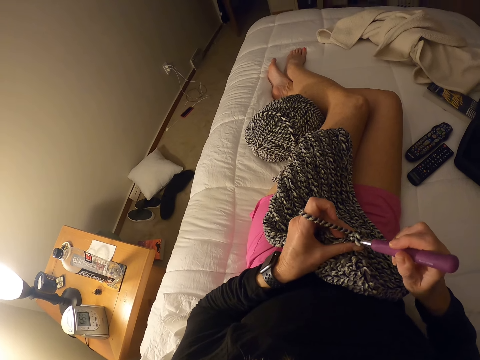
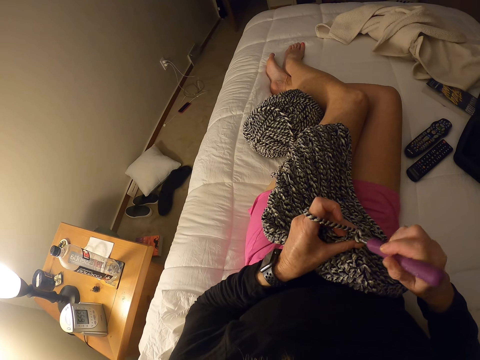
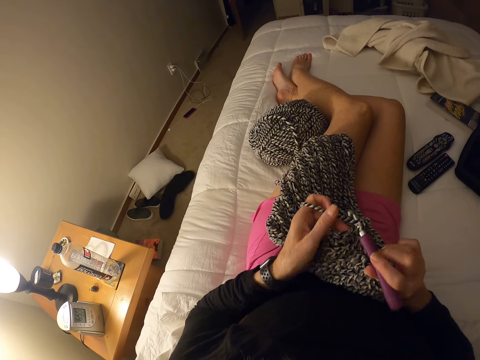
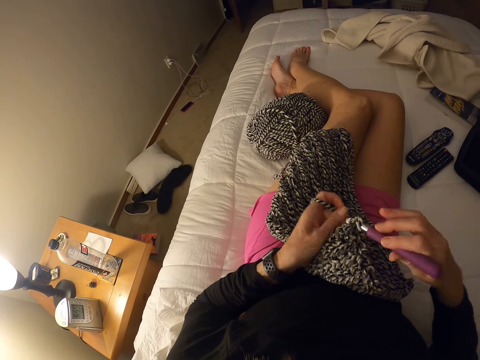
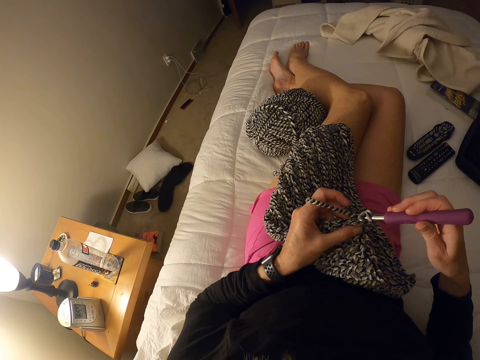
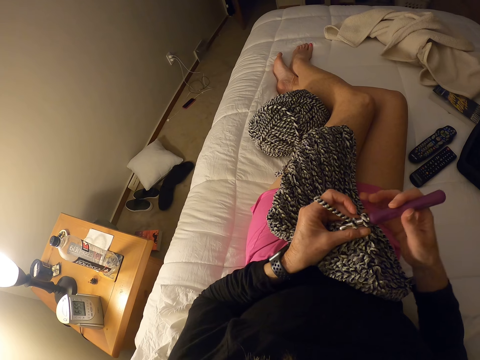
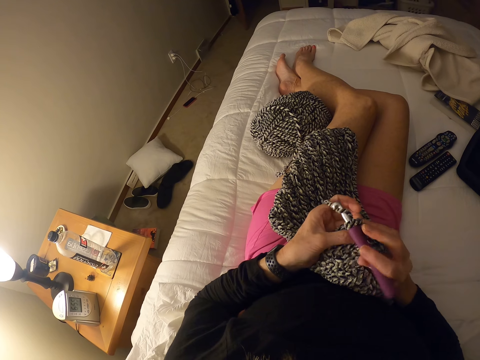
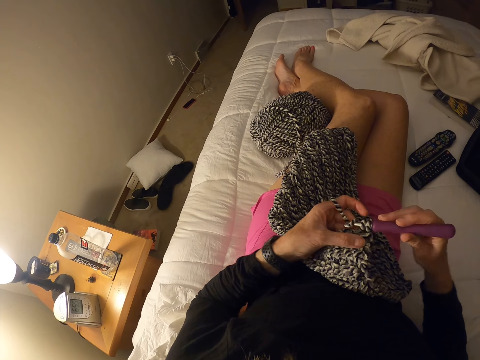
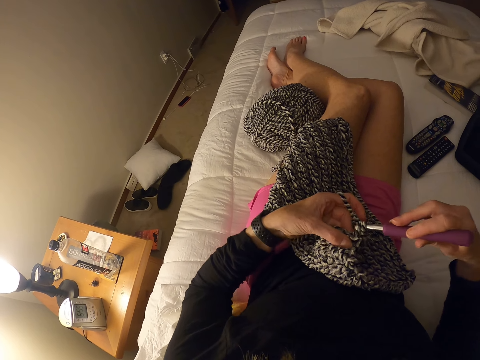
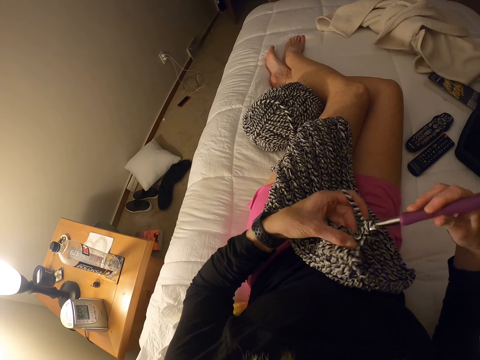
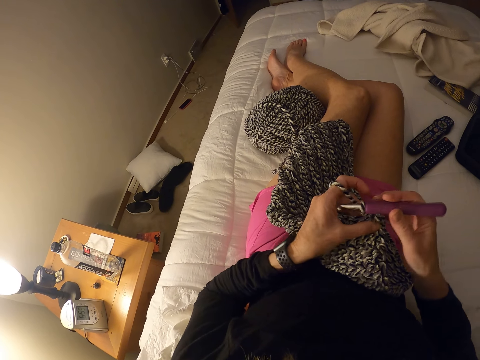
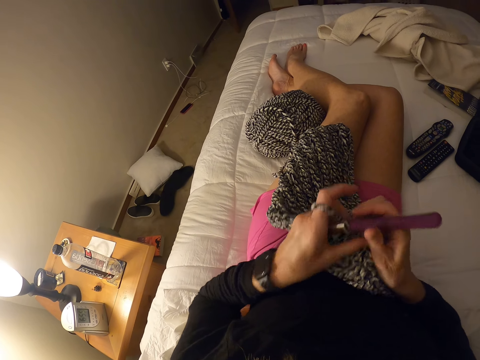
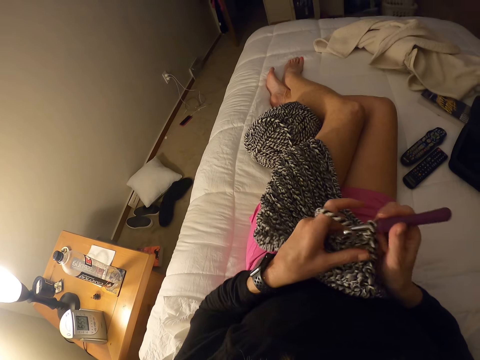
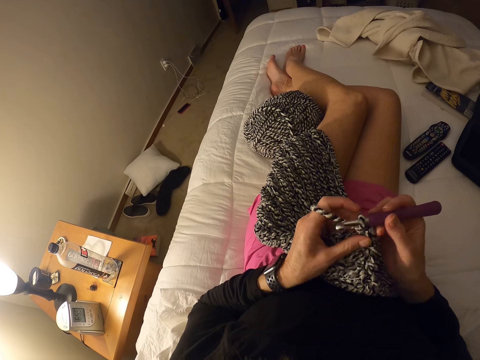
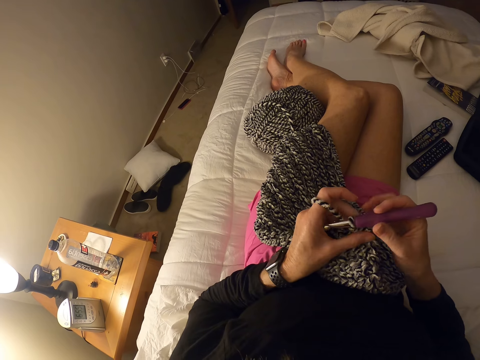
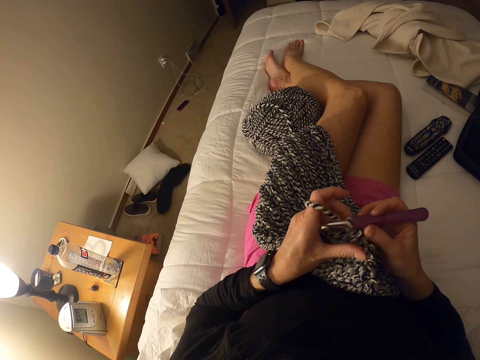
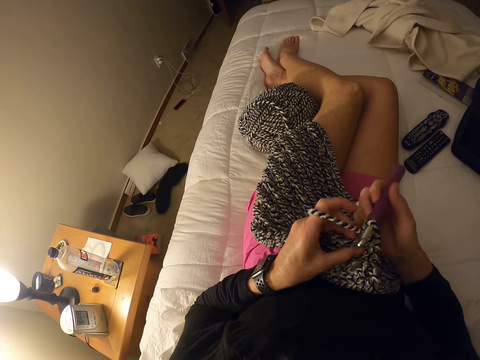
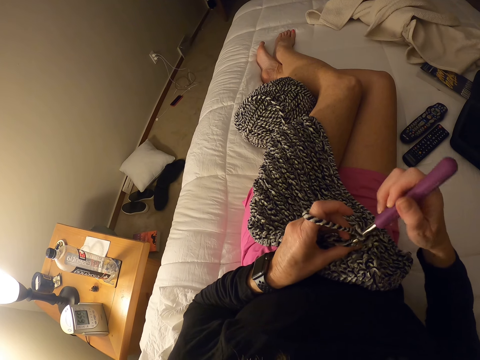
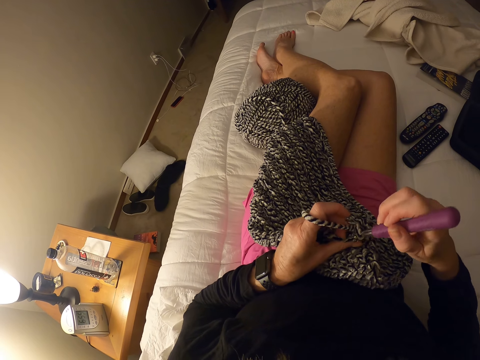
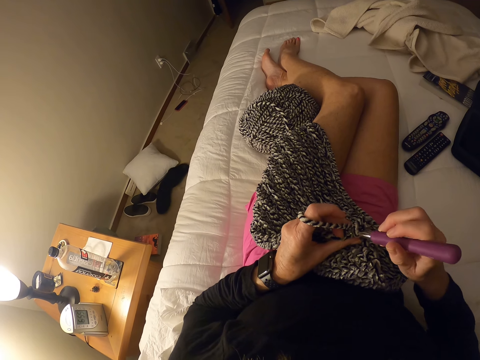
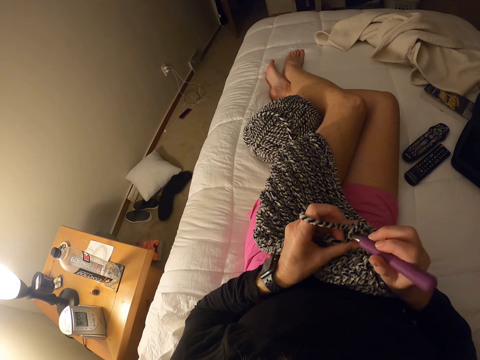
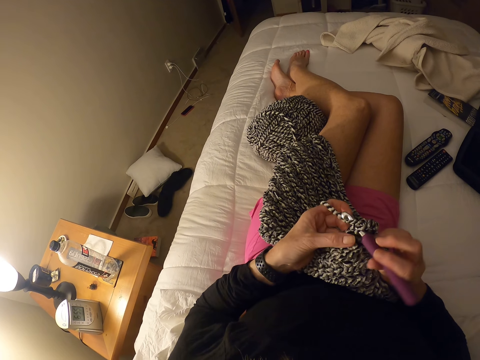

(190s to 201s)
The camera wearer interlocks loops of yarn with the crochet hook. They adjust the garment. They crochet the garment with the yarn and the hook.

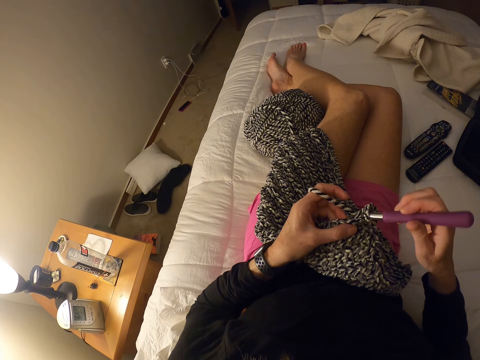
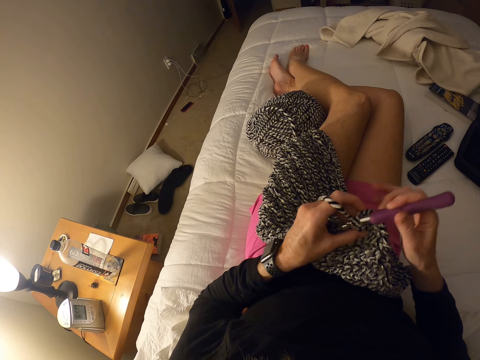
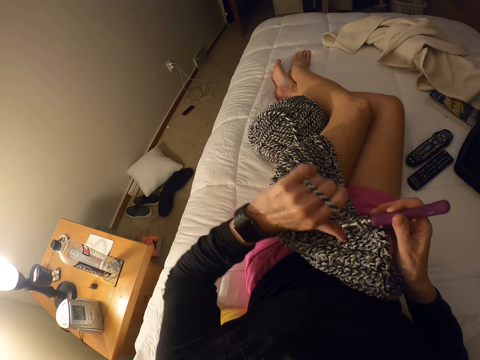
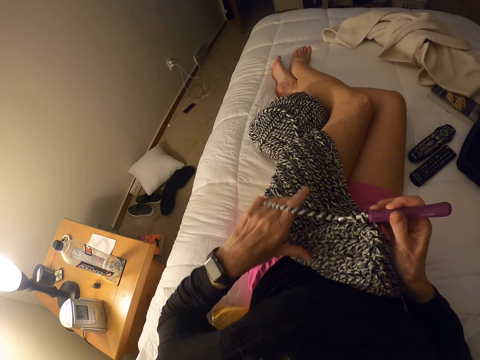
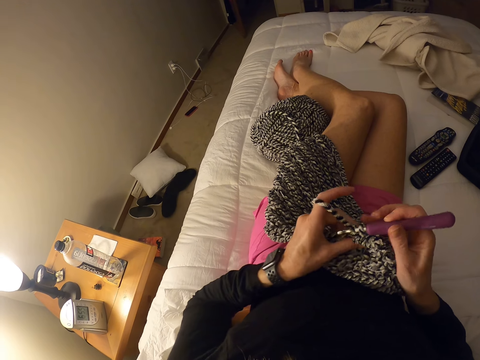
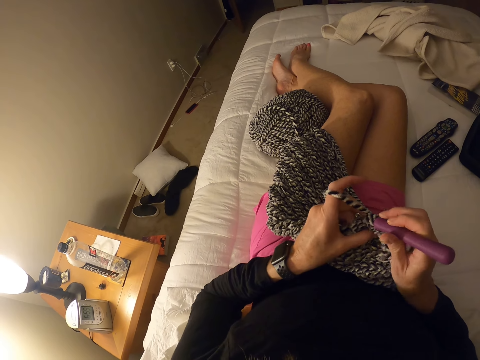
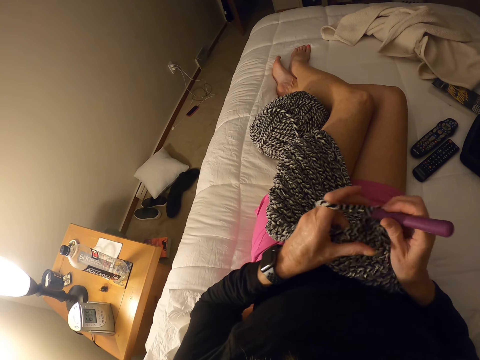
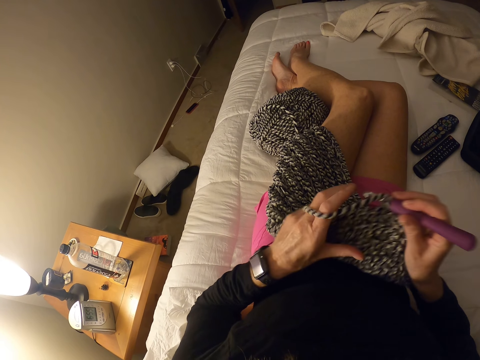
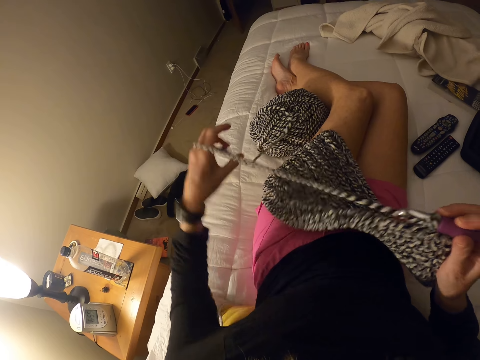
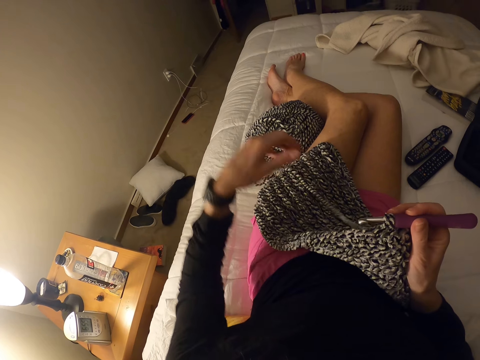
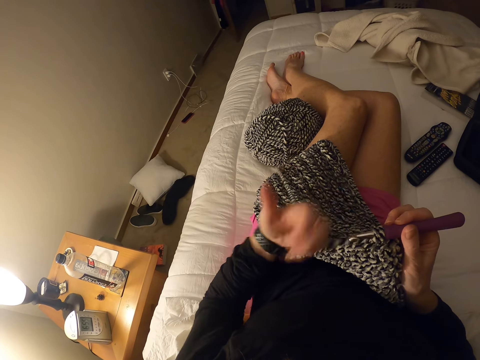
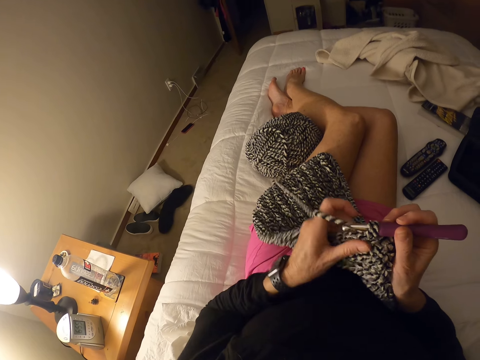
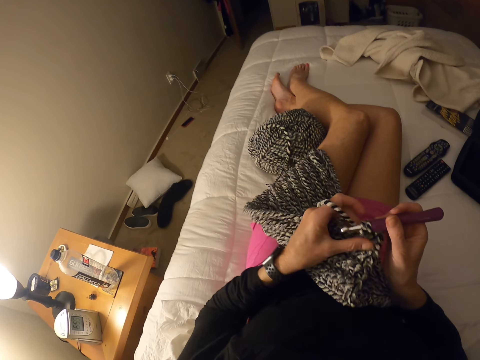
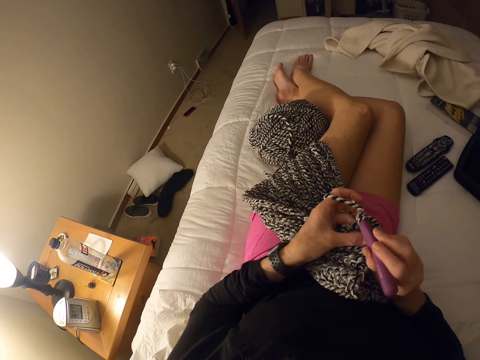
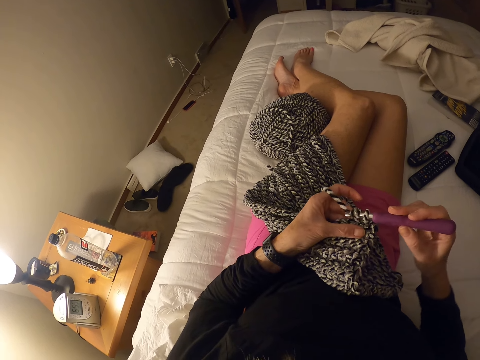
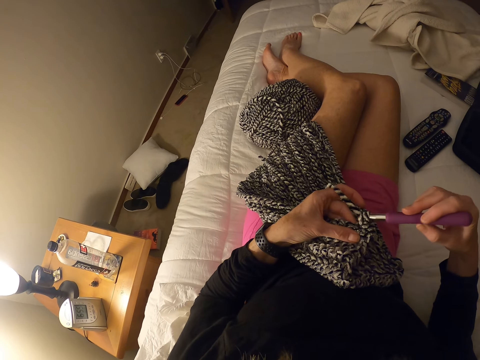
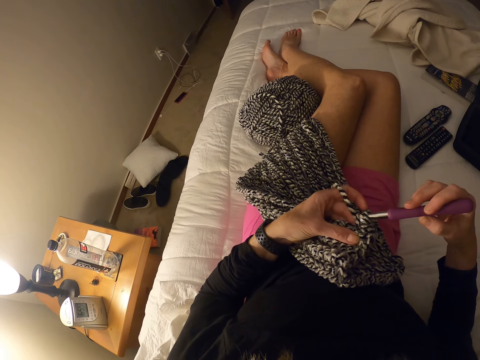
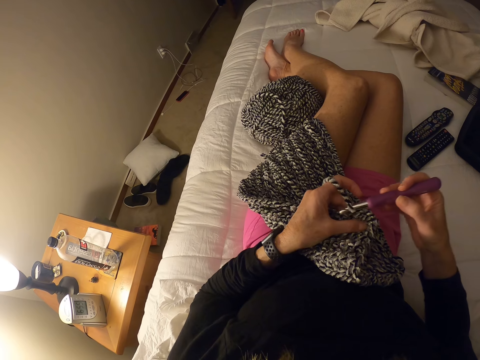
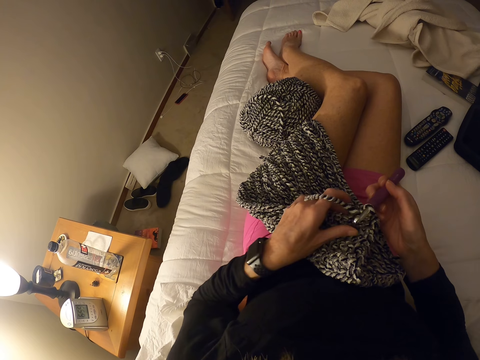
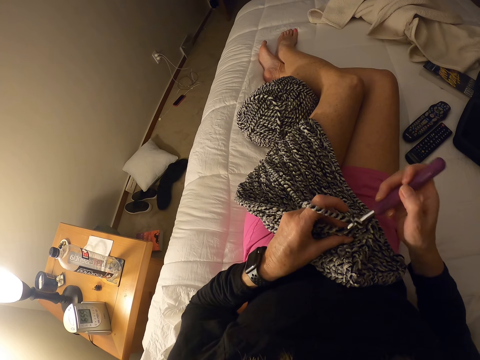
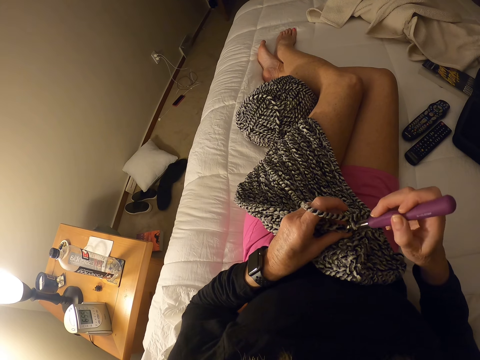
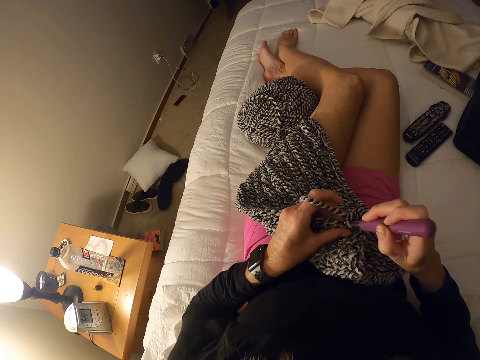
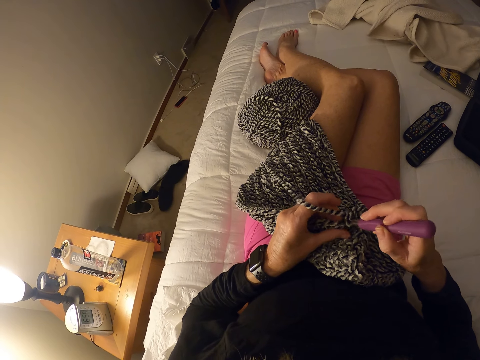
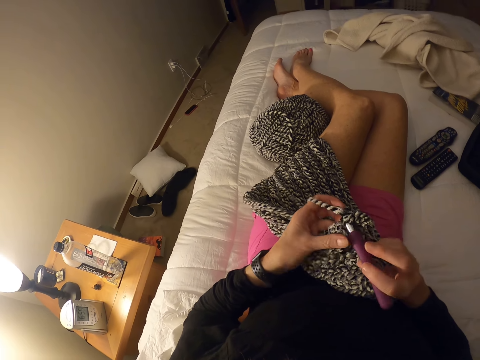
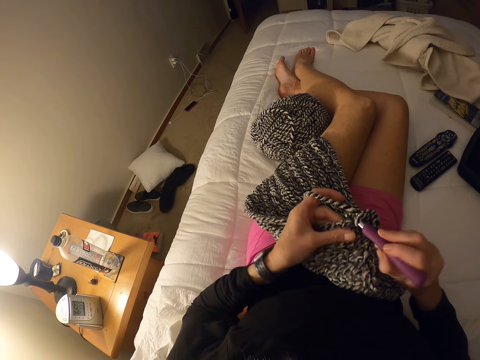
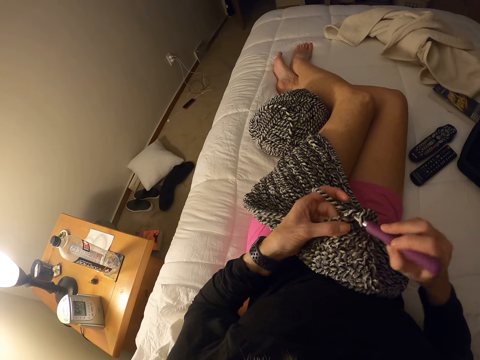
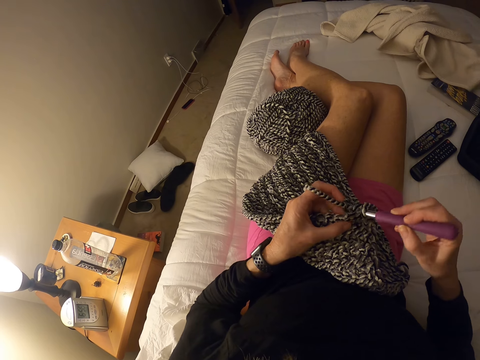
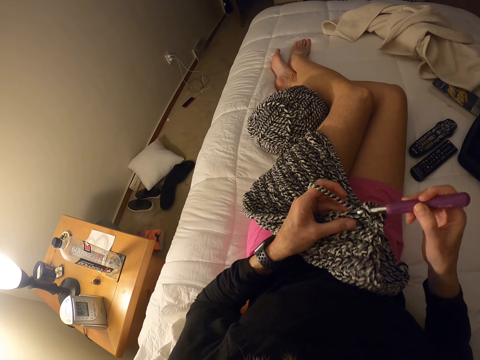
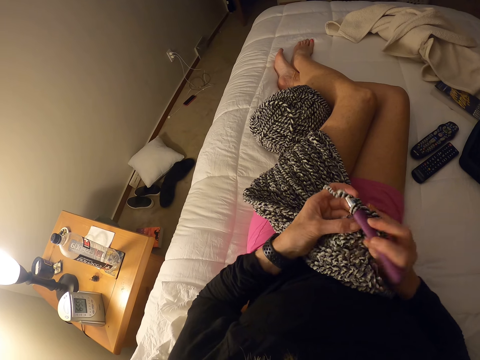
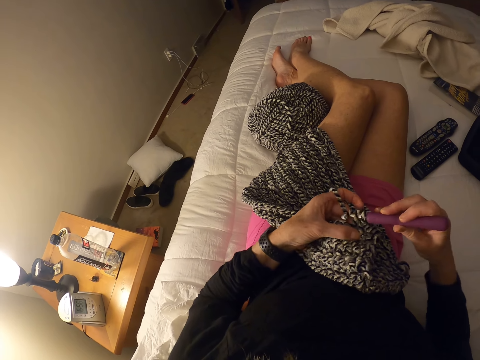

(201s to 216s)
The camera wearer pulls the yarn. They adjust the strand of fabric. They crochet the garment with the yarn and the crochet hook.
